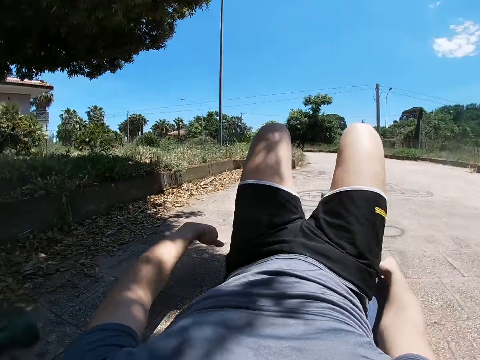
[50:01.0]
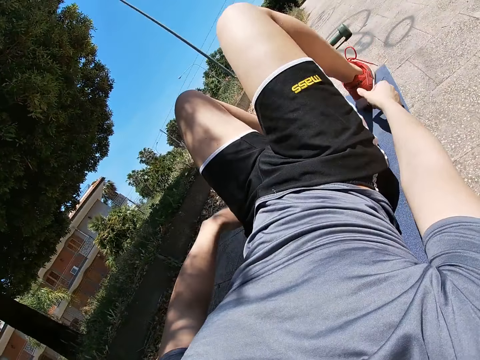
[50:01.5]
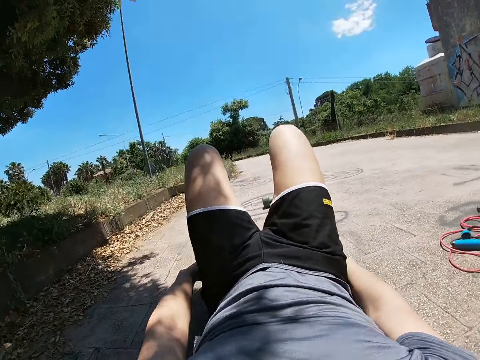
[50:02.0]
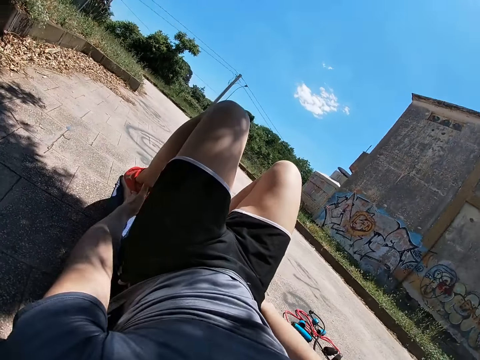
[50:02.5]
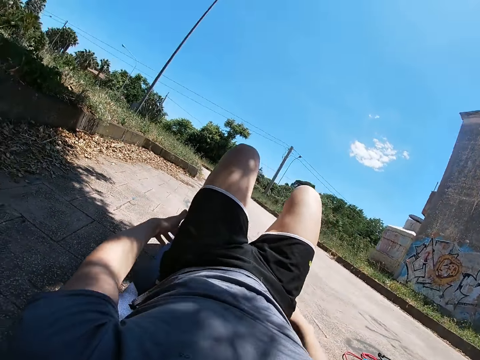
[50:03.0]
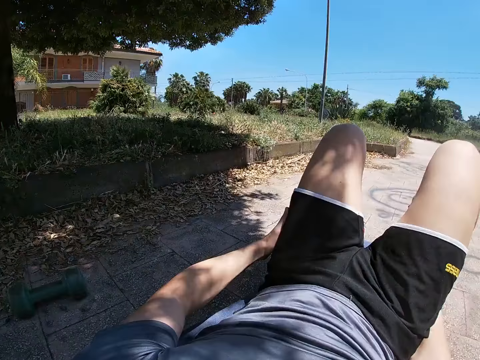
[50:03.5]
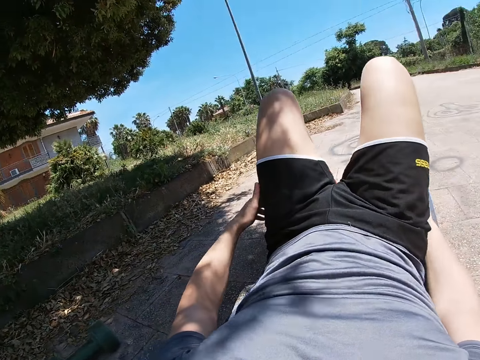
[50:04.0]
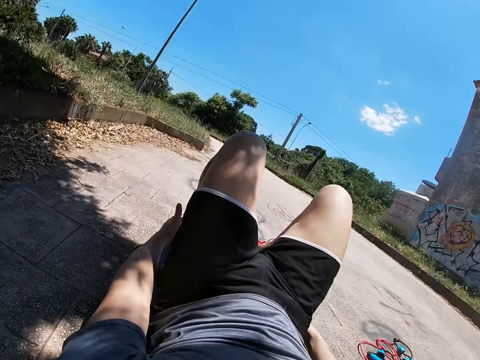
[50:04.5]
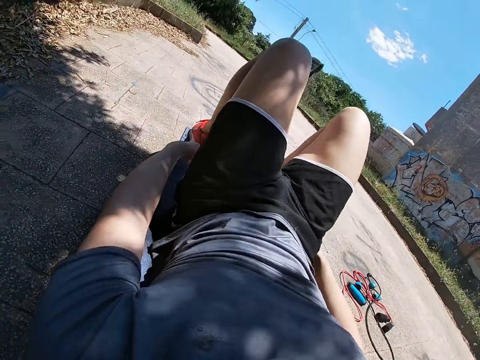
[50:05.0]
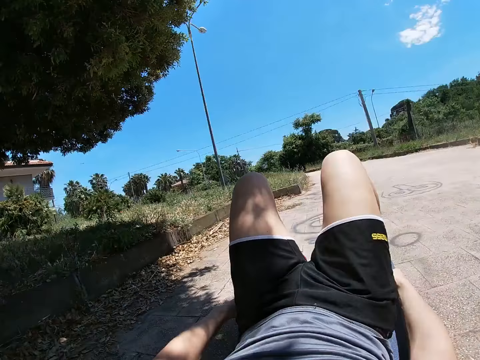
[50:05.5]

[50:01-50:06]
The camera wearer sways sideways.

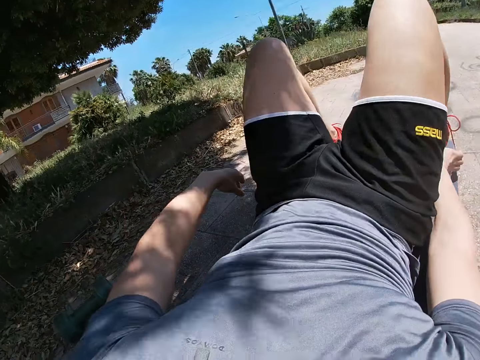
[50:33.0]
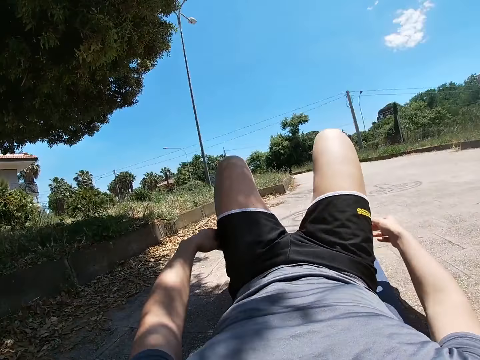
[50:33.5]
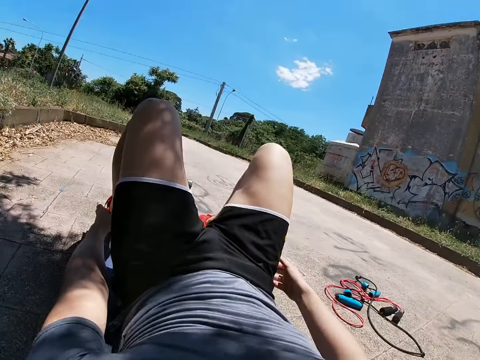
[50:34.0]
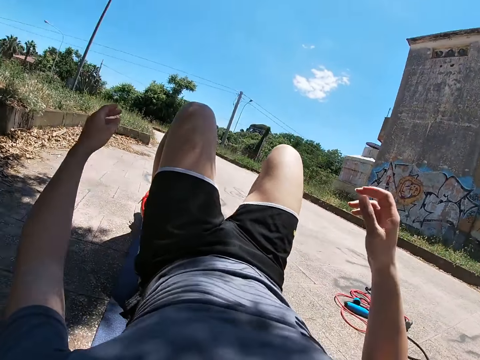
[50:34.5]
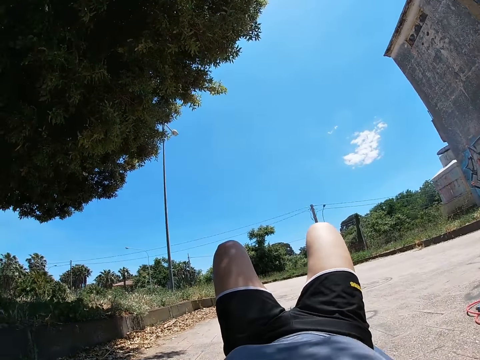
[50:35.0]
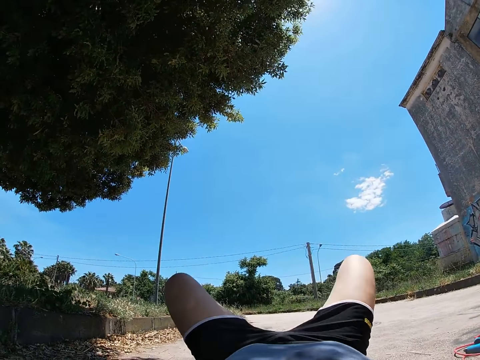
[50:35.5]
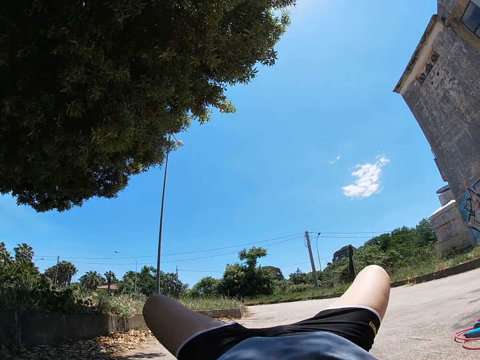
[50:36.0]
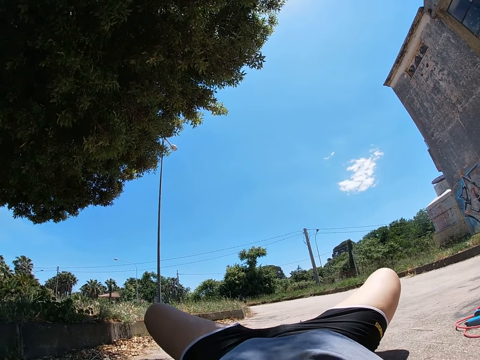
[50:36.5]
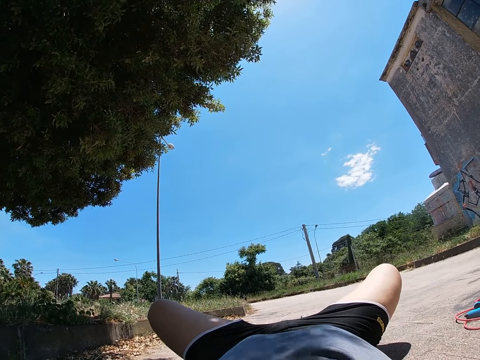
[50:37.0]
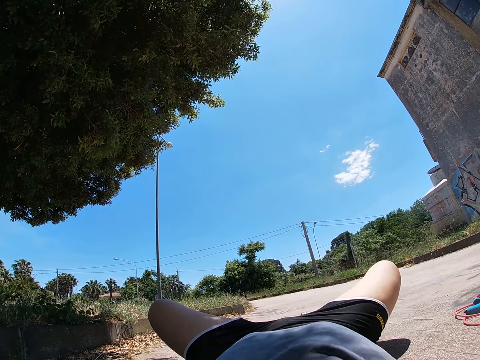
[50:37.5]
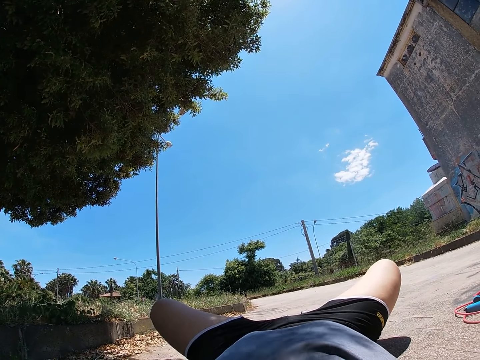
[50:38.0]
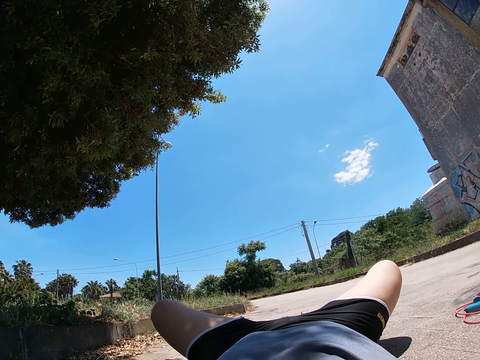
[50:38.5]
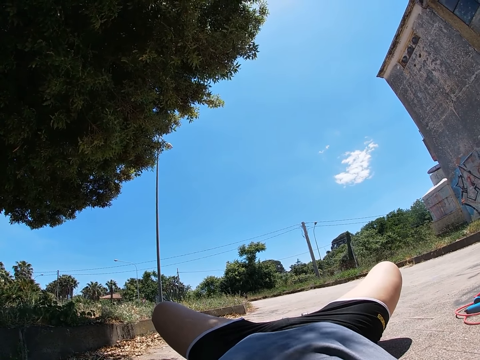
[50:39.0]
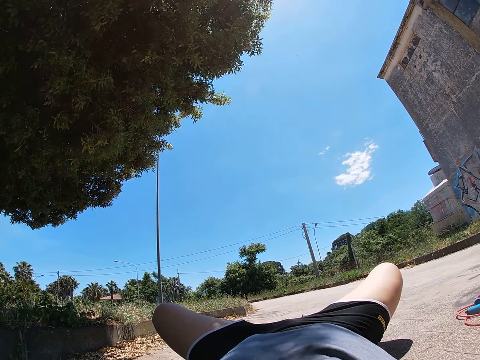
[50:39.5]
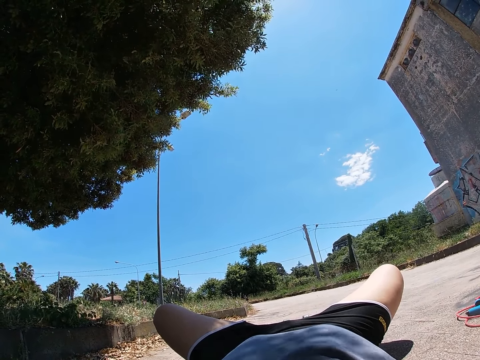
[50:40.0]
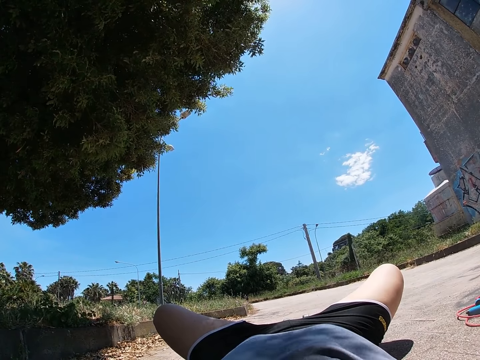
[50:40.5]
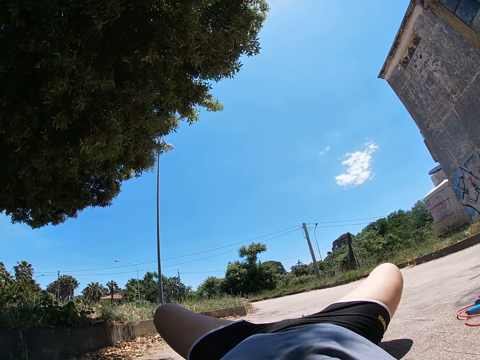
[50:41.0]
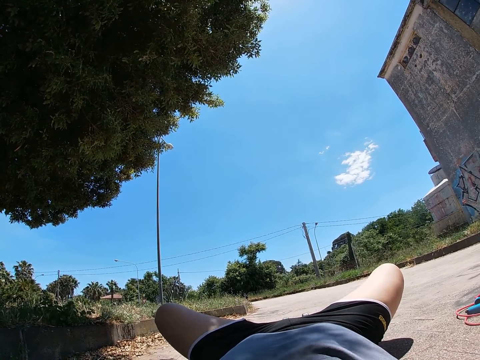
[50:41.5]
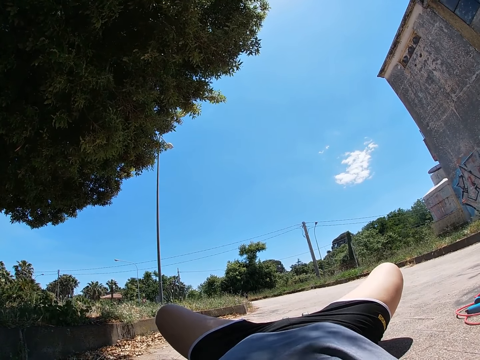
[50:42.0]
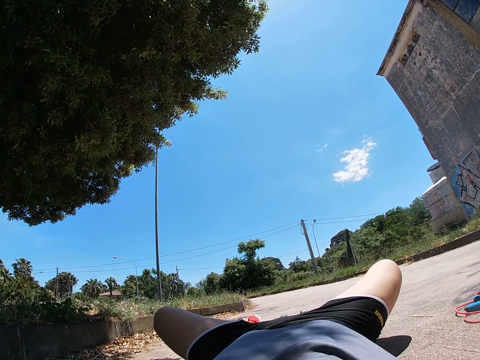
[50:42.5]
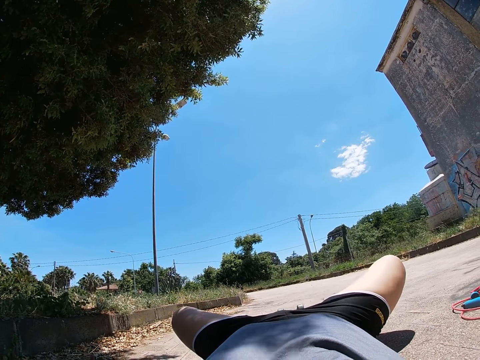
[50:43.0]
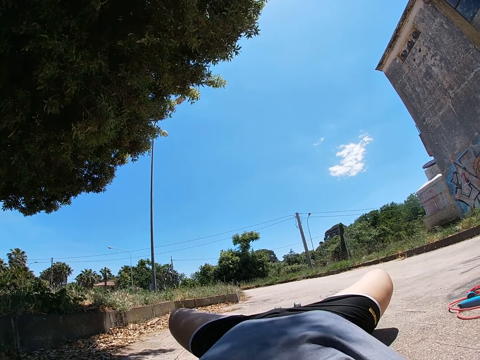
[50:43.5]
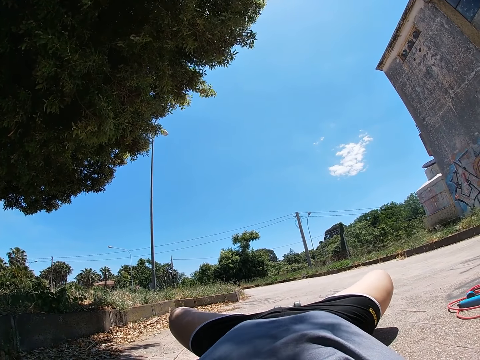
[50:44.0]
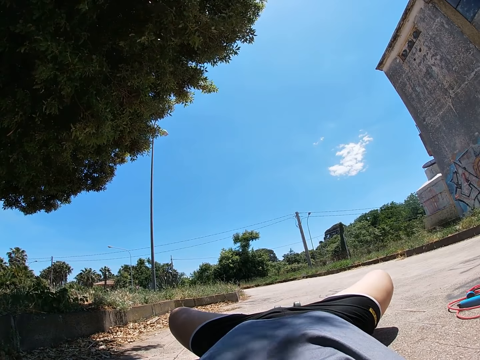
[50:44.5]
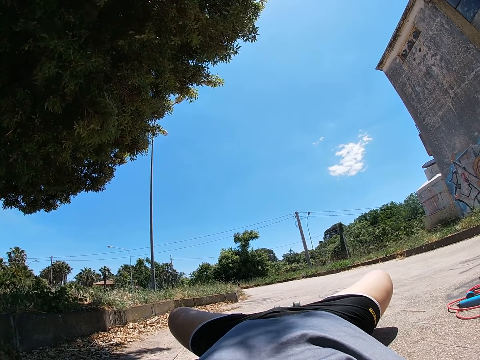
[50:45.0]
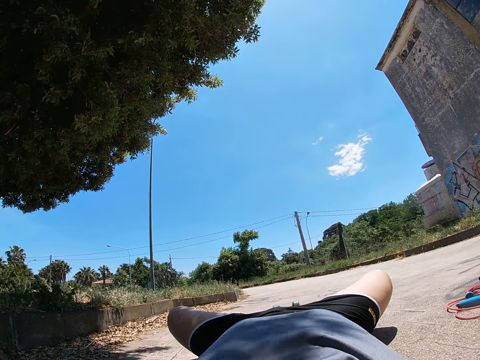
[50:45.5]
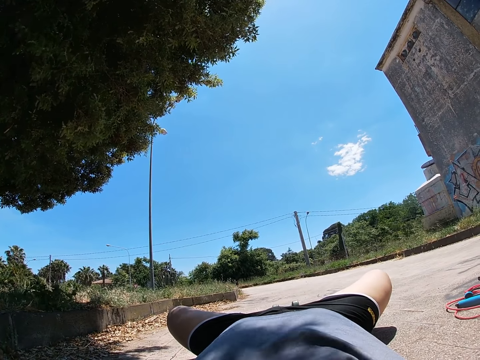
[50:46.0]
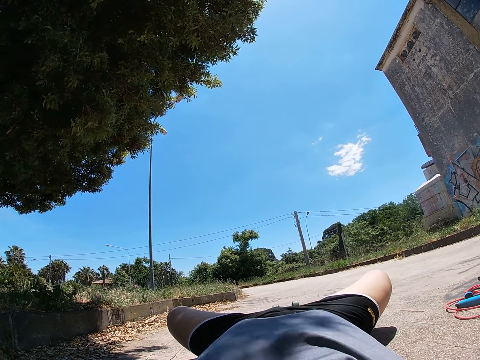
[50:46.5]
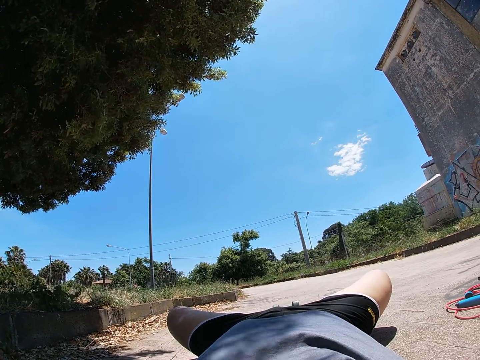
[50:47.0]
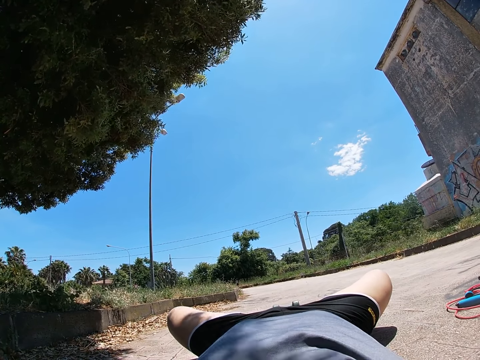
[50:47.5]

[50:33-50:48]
The camera wearer raises his hands up. He releases the hands. He spreads his legs on the floor. He lowers the legs.

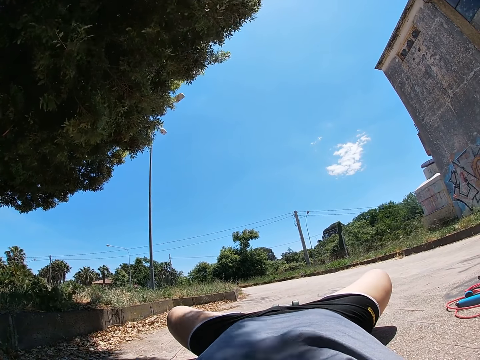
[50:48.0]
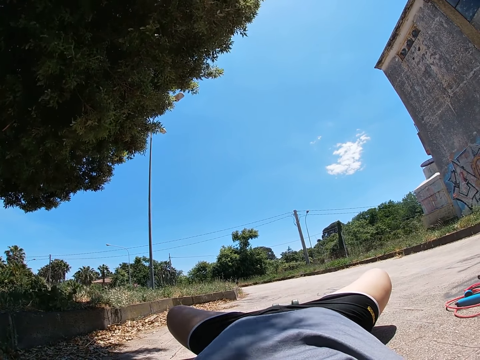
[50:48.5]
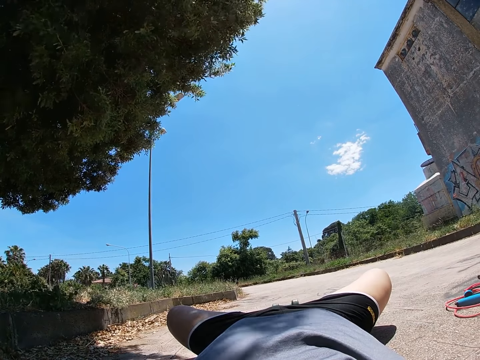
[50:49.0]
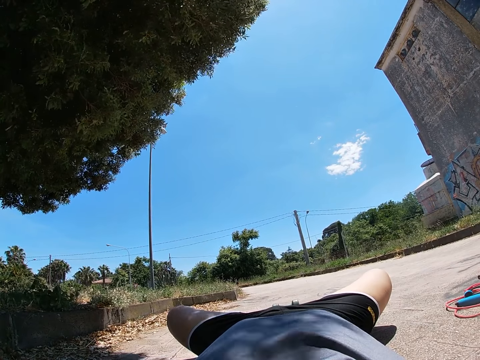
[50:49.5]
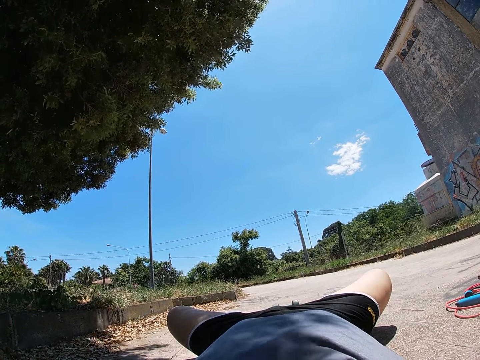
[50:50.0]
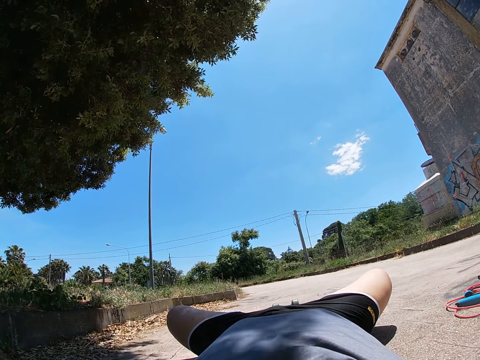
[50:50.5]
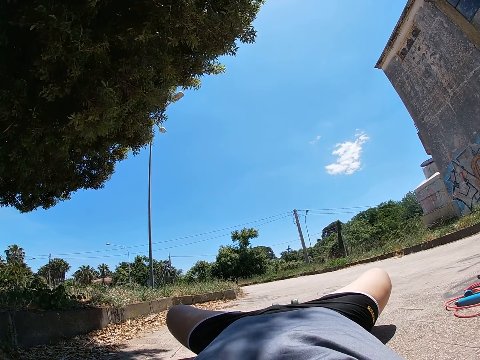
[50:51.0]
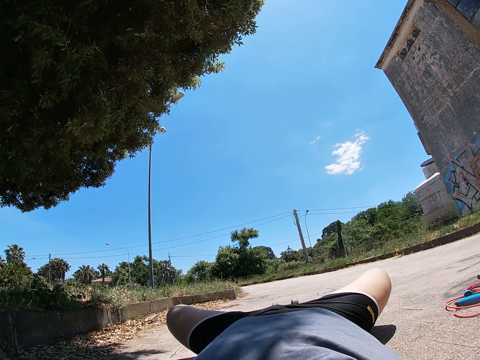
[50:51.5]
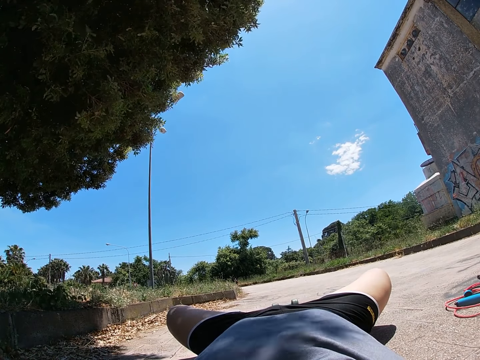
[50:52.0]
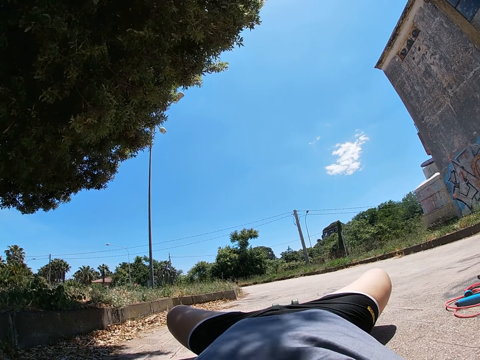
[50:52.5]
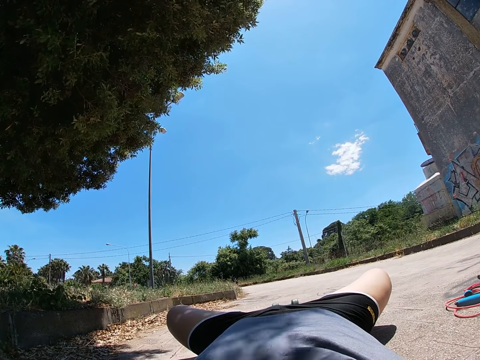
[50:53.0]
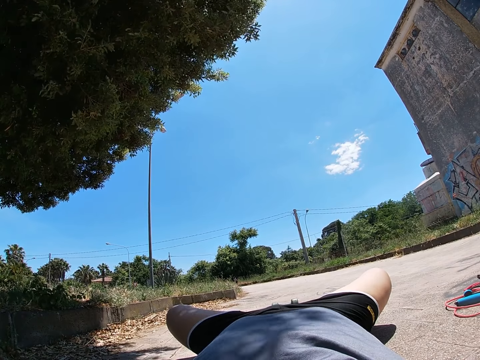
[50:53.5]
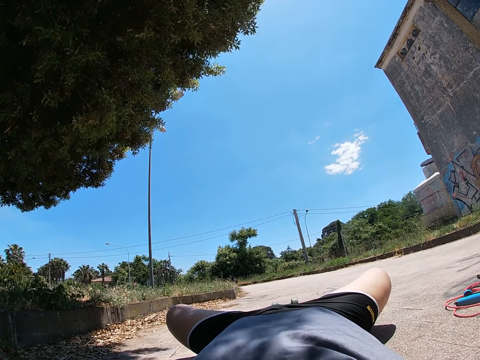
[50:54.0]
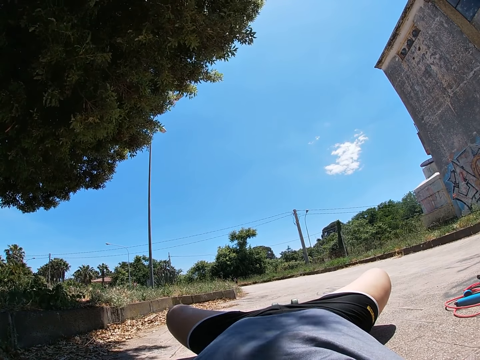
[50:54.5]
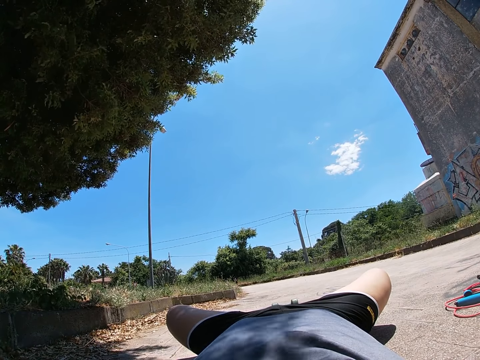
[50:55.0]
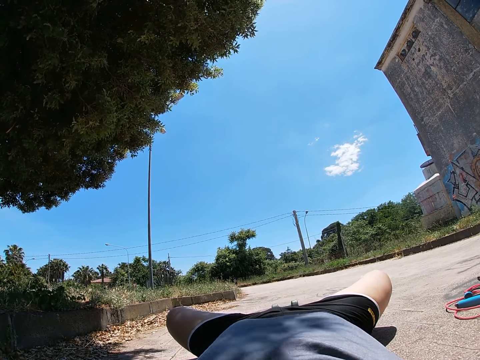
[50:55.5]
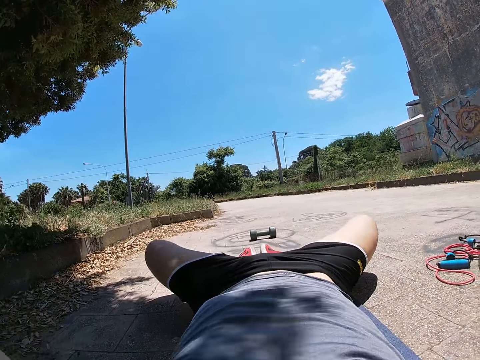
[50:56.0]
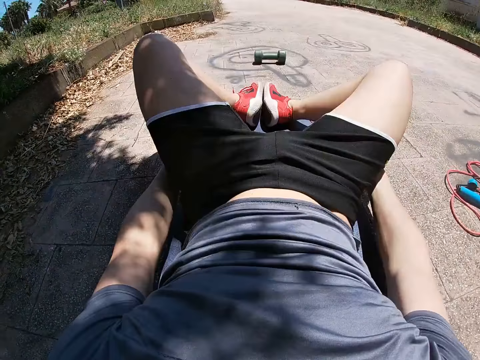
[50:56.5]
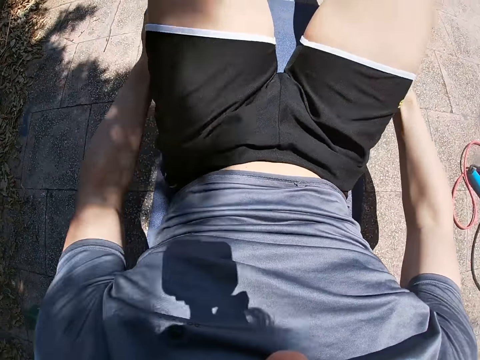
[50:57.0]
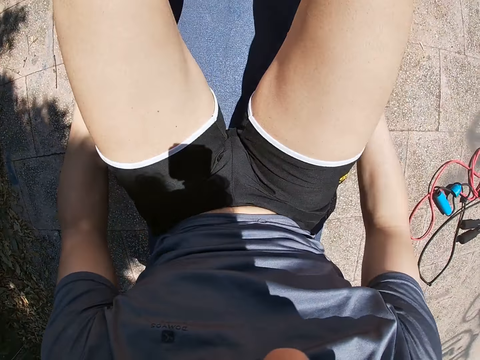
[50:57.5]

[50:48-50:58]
The camera wearer drops his hands down. He sits up. He touches the legs.
